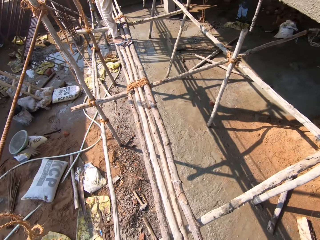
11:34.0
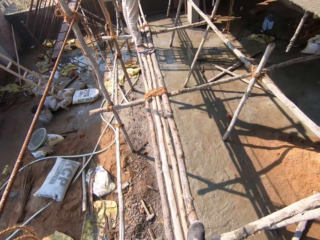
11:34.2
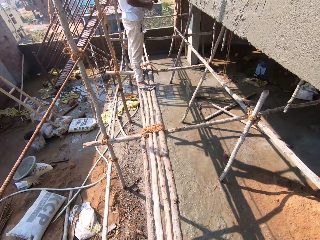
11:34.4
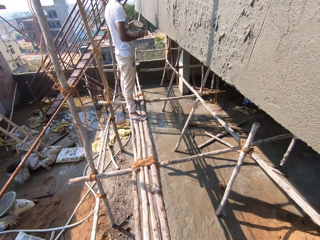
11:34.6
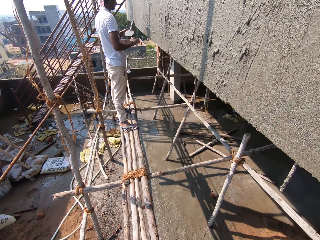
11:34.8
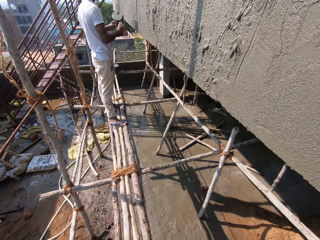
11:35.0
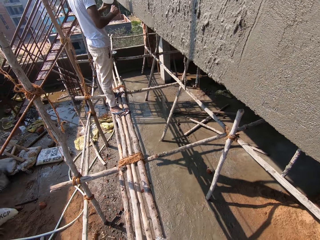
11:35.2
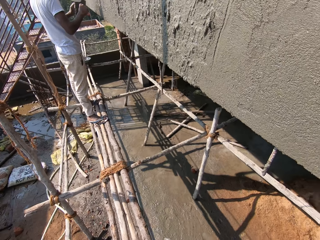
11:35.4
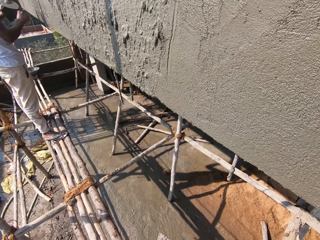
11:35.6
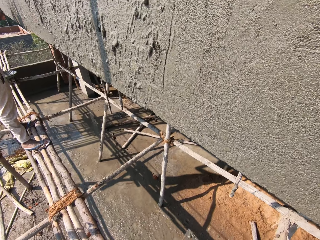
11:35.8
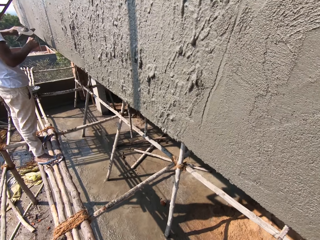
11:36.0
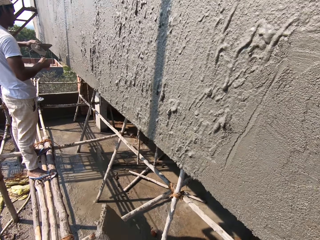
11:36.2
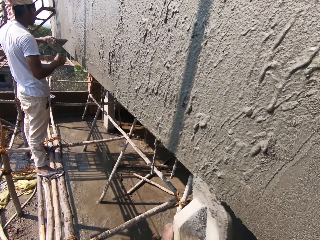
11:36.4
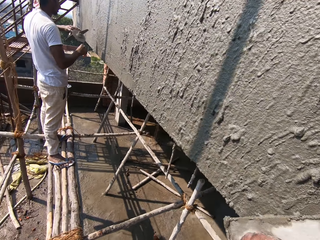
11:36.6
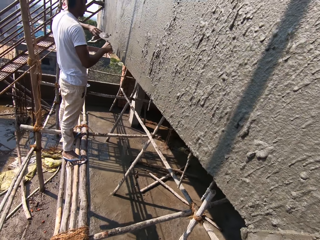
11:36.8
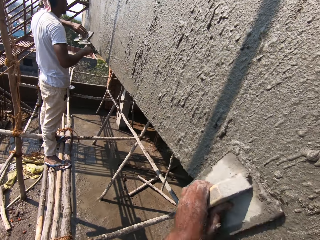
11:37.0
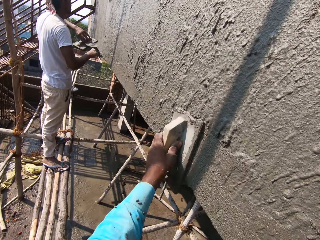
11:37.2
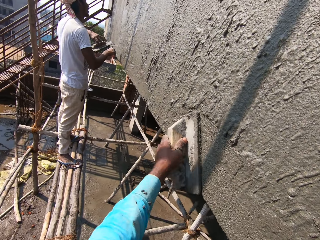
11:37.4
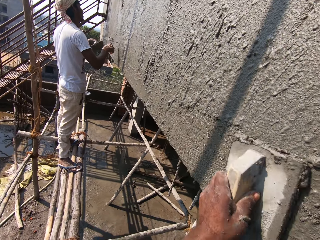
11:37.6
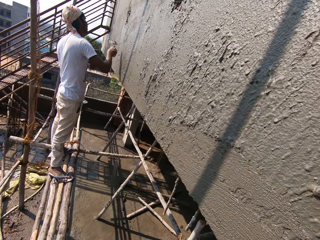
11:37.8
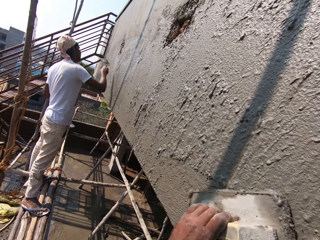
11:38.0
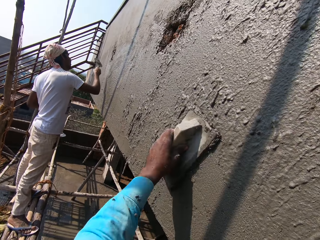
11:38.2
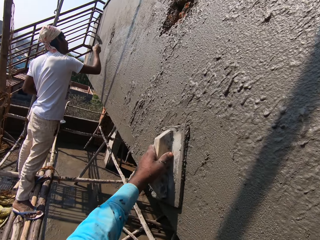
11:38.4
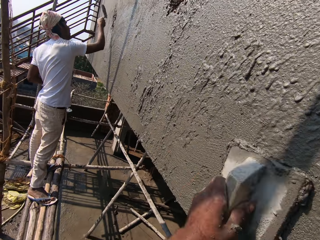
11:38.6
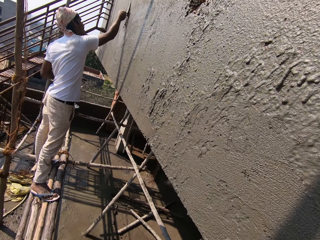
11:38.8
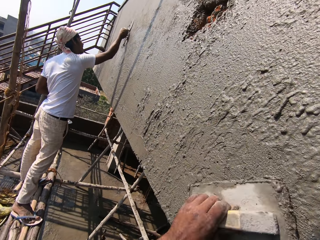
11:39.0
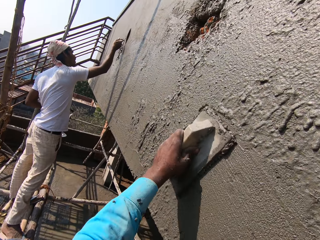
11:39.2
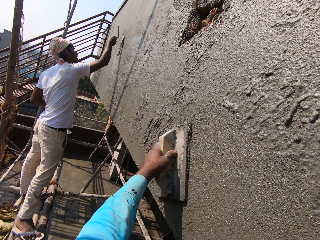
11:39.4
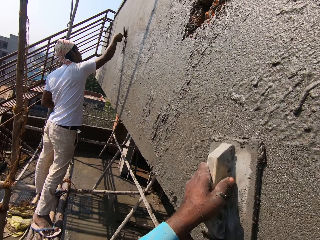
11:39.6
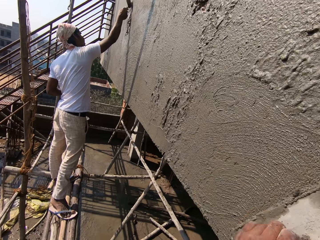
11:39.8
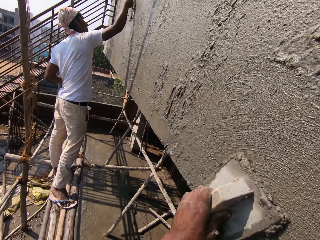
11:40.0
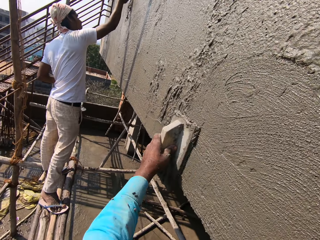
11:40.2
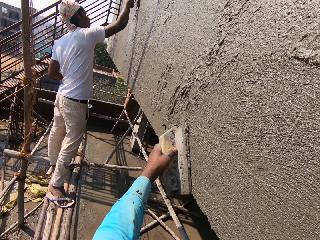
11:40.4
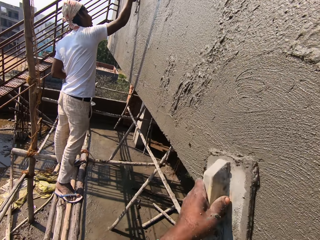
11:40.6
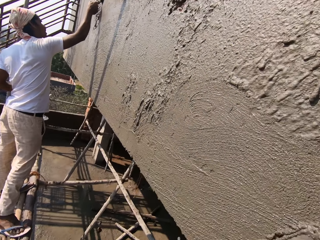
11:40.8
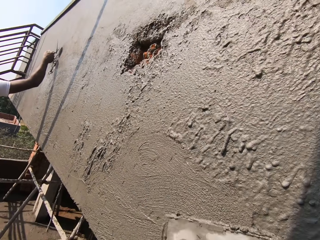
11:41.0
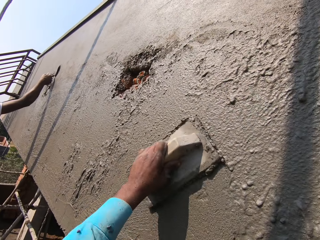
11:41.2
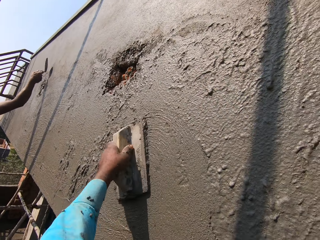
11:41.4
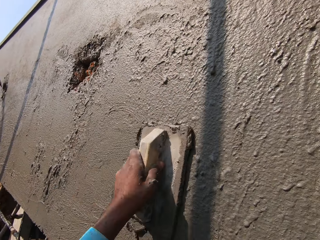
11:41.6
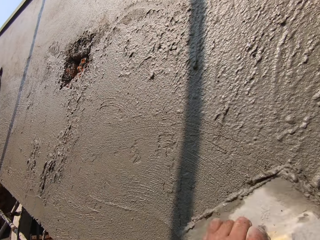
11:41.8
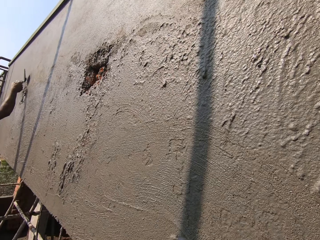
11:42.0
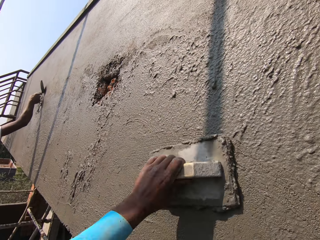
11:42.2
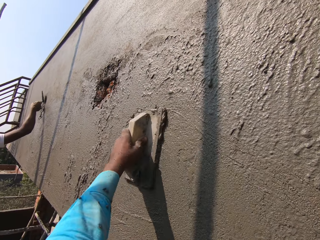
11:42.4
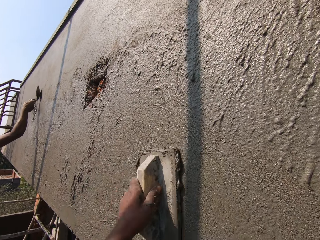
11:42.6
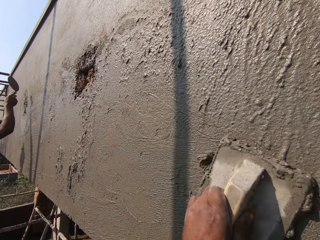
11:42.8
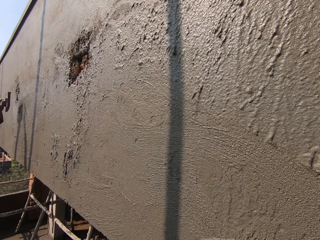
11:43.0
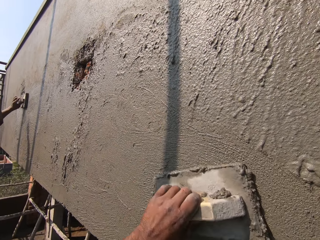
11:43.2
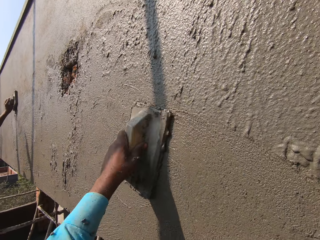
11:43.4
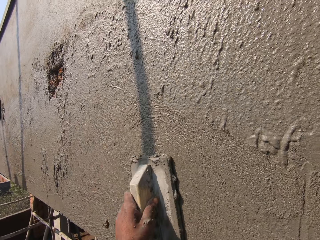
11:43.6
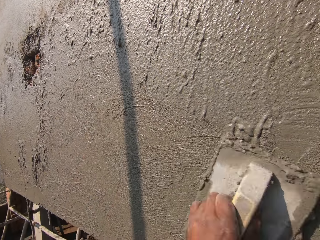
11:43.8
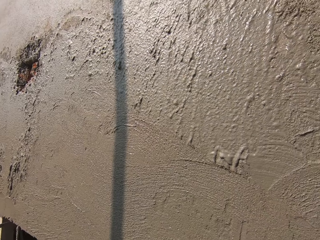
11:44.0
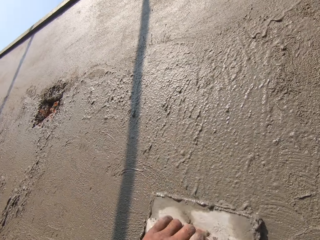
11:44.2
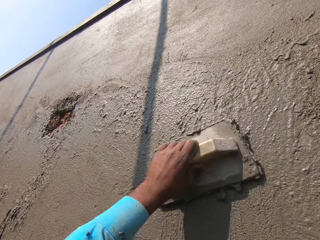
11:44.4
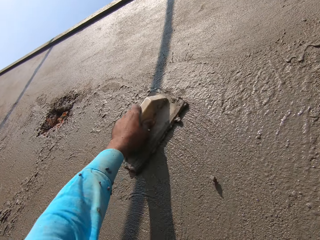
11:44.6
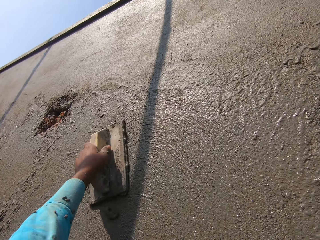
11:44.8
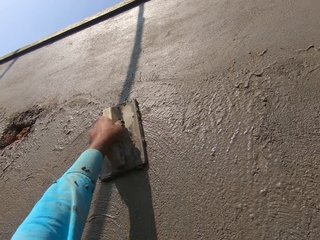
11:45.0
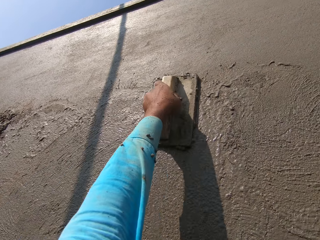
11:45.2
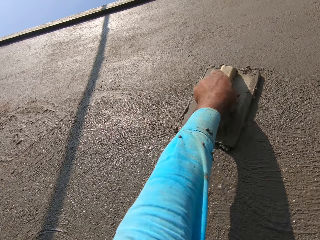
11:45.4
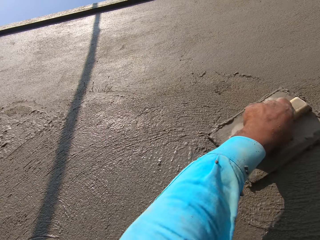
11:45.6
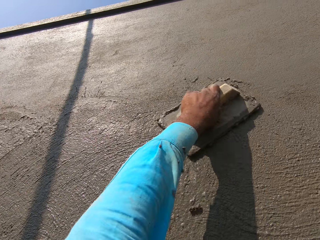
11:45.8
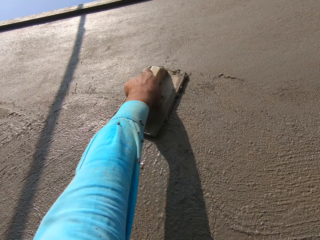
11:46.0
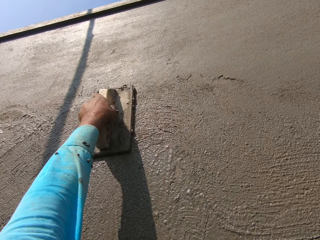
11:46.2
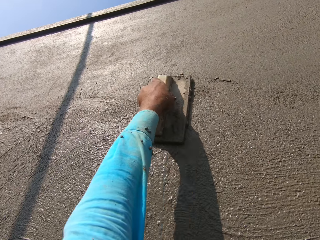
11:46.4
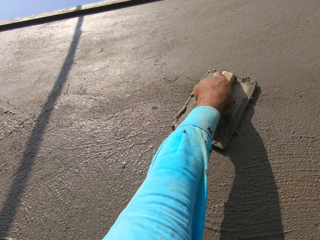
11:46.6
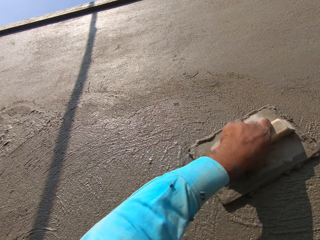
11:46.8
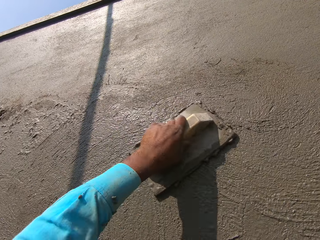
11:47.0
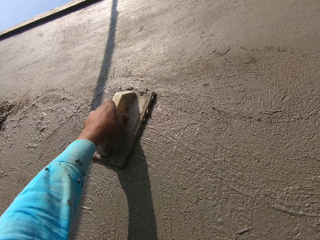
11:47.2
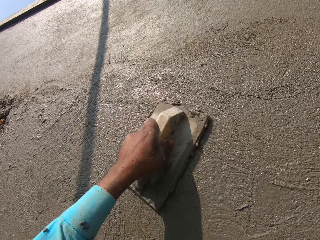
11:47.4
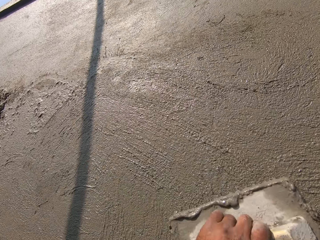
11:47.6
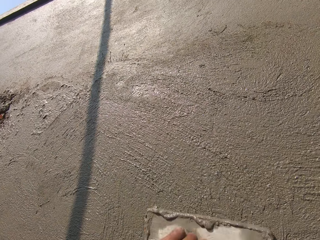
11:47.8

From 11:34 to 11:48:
A man scrapes mortar off the float in his left hand with a hand trowel in his right hand. The camera wearer smoothens the mortar on the wall with the float in his left hand. He levels the wall with a leveler. The man spreads the mortar on the wall with the hand trowel in his right hand. The man smoothens the mortar on the wall with the float in his right hand.

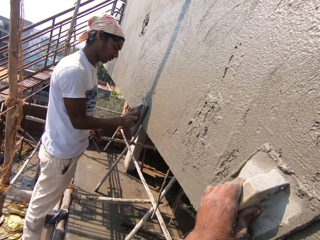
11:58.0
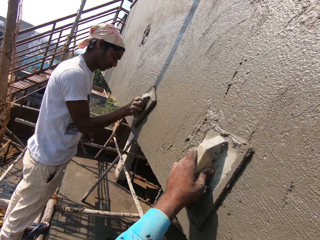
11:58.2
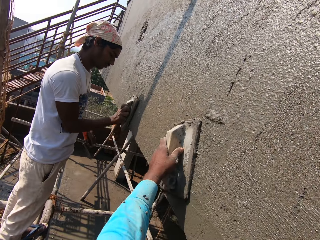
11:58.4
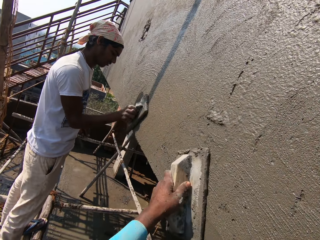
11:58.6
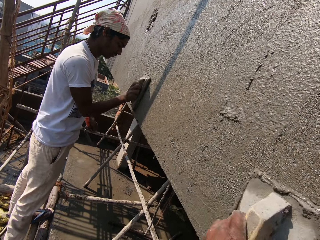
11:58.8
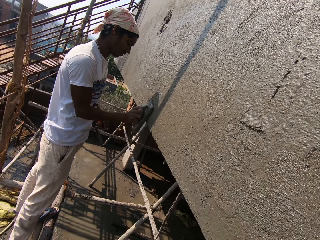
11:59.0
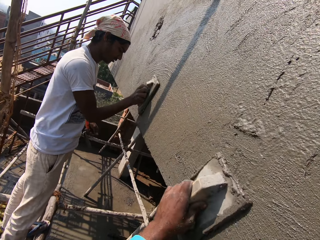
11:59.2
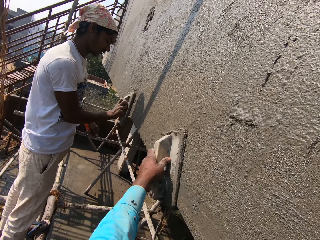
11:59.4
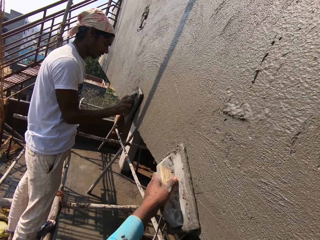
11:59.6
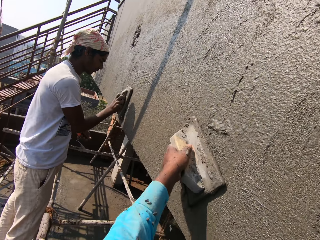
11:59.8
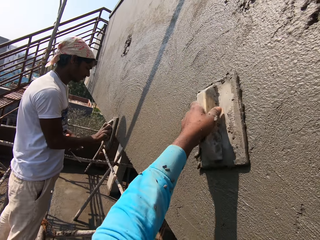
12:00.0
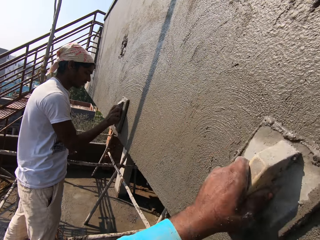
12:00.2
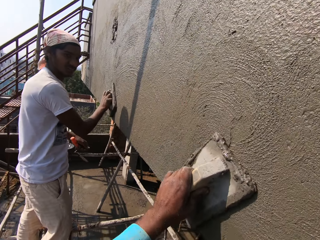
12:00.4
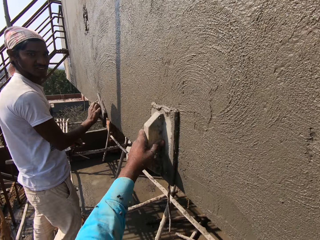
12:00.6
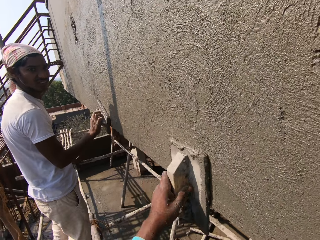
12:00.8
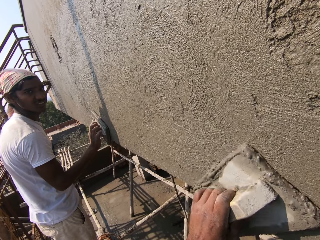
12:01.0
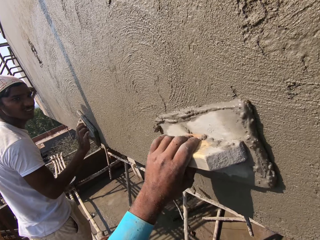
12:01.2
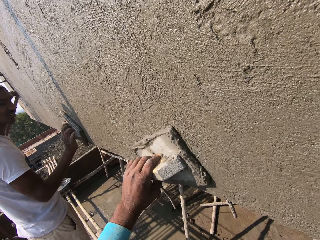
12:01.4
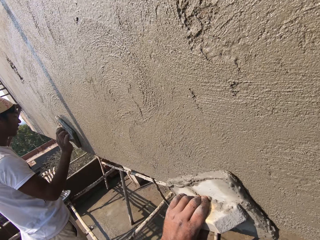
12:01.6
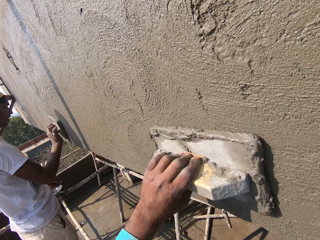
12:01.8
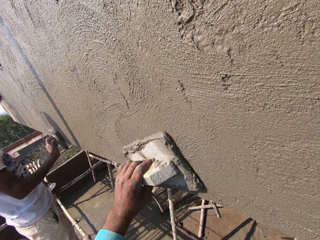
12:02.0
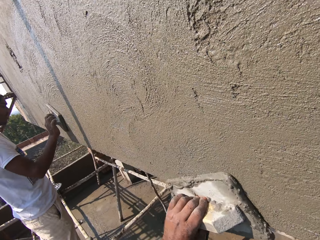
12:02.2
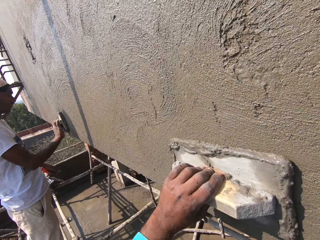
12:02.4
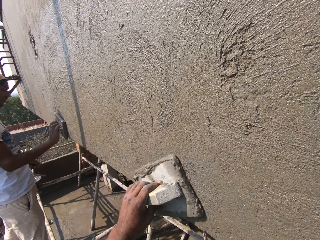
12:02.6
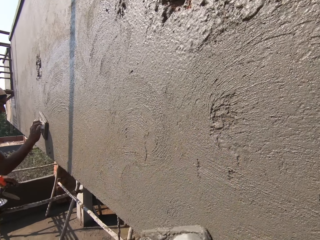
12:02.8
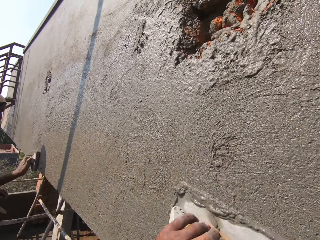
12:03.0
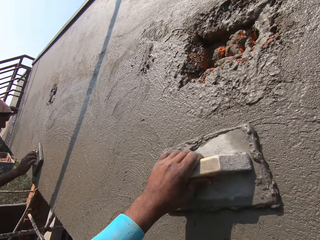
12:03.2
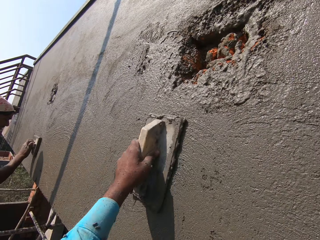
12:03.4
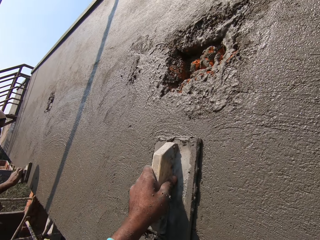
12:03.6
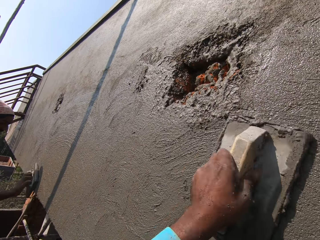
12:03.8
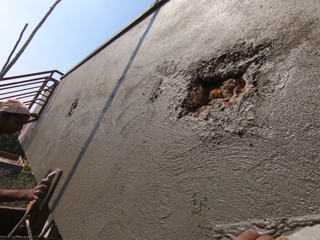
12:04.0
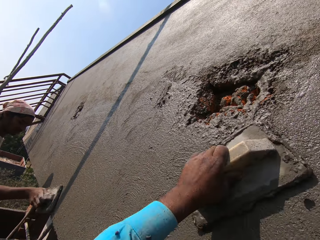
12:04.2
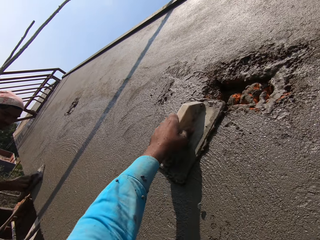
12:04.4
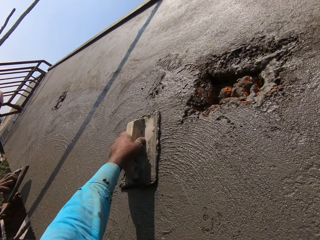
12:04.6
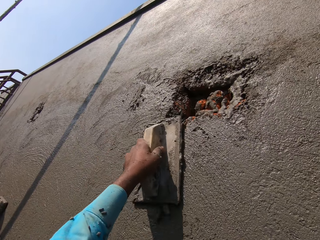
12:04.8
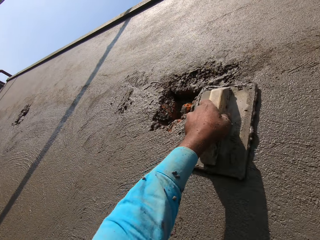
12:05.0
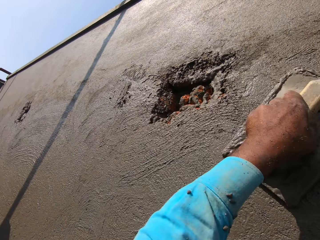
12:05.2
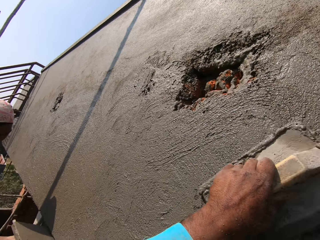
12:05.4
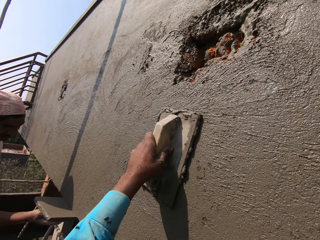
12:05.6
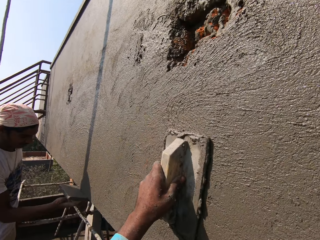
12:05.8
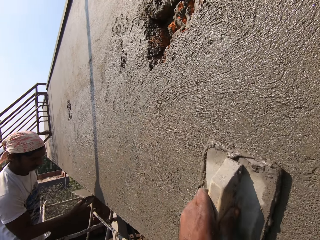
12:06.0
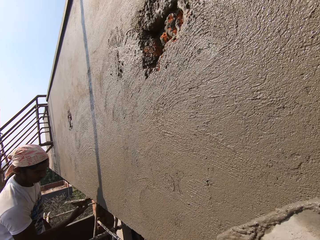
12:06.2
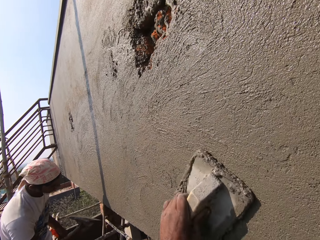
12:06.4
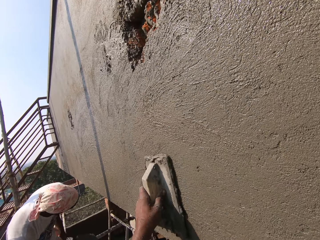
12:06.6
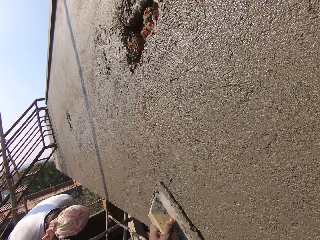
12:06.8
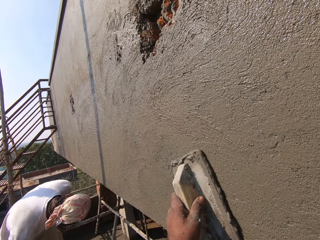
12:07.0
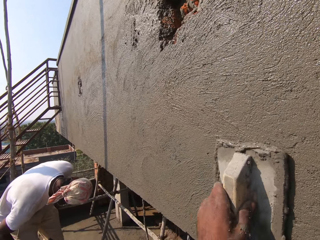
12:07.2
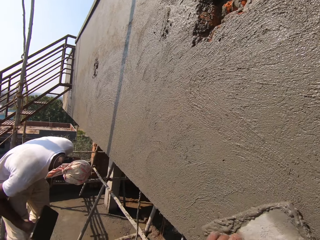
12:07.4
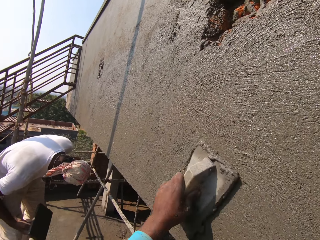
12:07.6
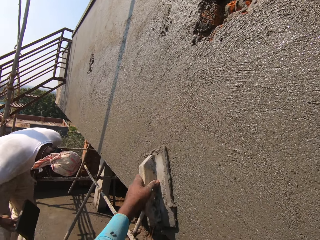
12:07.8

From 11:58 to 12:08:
The camera wearer interacts with a man. The man interacts with the camera wearer. The camera wearer levels the wall with a leveler.
